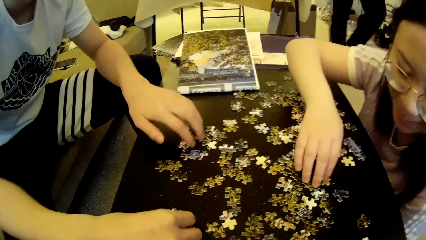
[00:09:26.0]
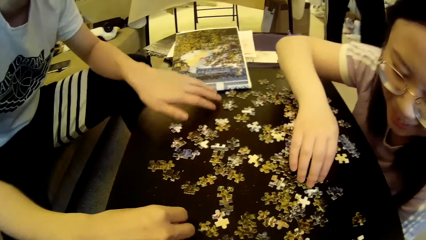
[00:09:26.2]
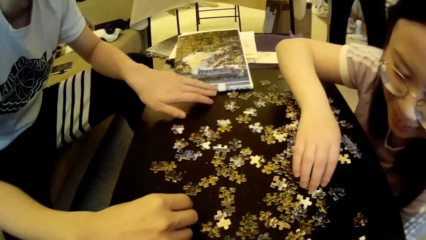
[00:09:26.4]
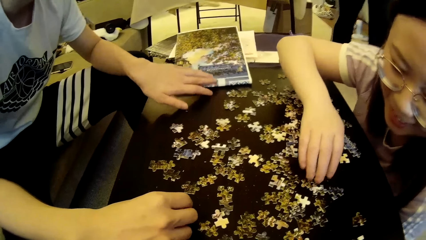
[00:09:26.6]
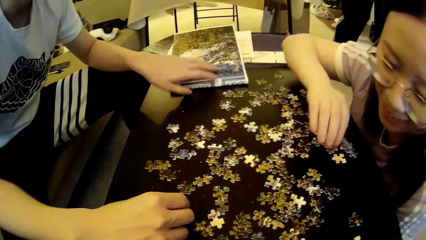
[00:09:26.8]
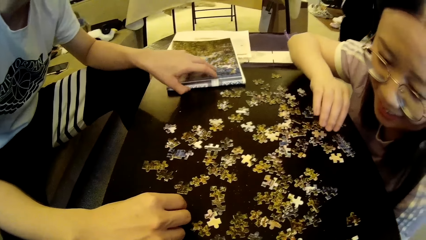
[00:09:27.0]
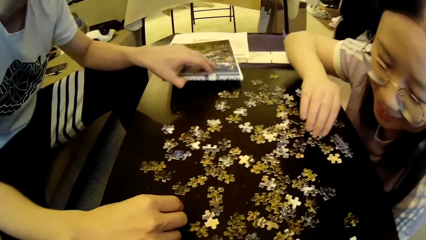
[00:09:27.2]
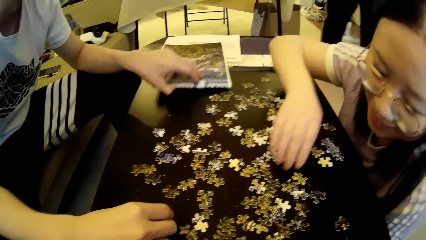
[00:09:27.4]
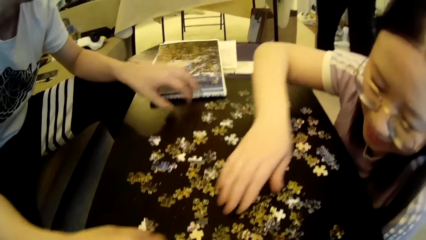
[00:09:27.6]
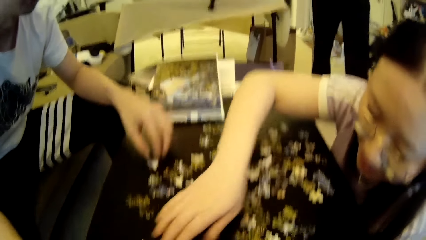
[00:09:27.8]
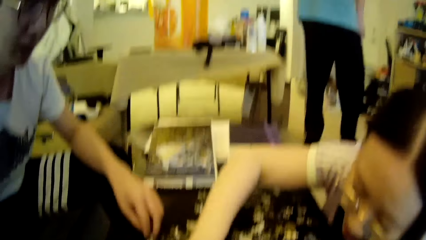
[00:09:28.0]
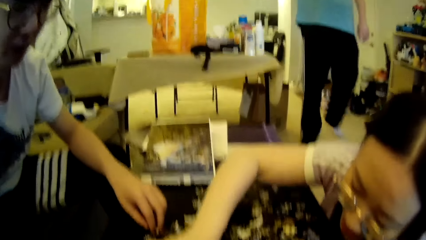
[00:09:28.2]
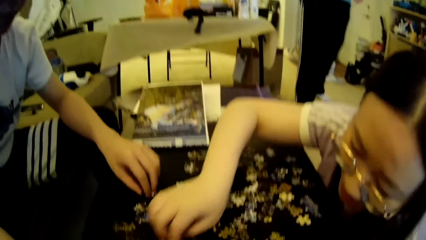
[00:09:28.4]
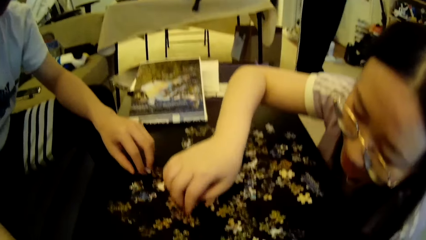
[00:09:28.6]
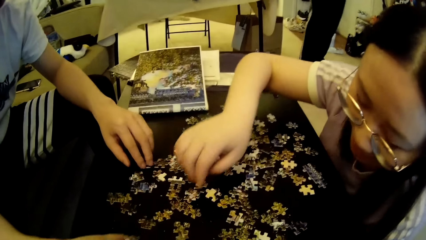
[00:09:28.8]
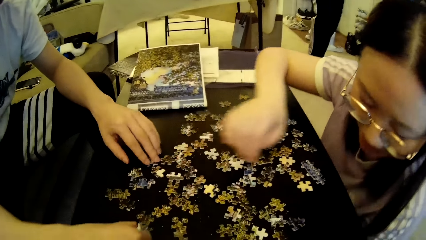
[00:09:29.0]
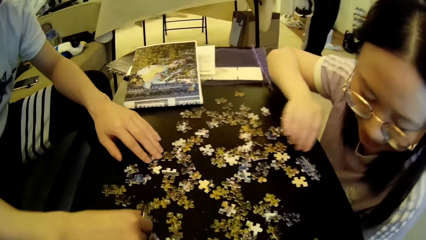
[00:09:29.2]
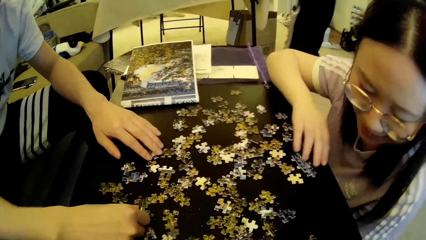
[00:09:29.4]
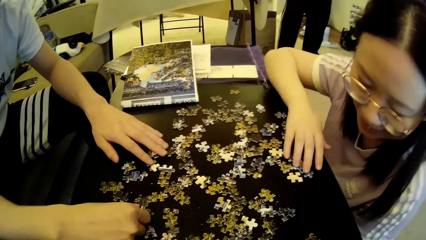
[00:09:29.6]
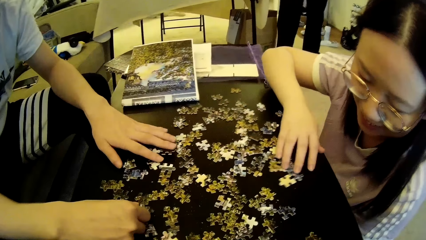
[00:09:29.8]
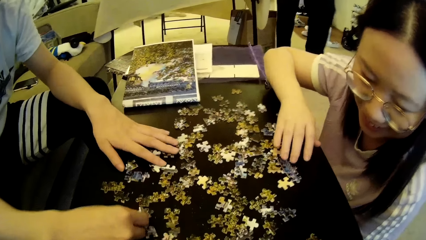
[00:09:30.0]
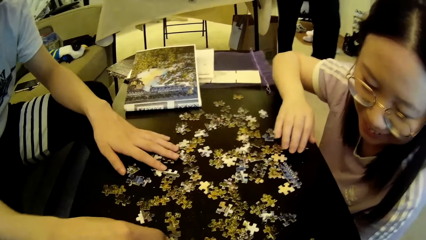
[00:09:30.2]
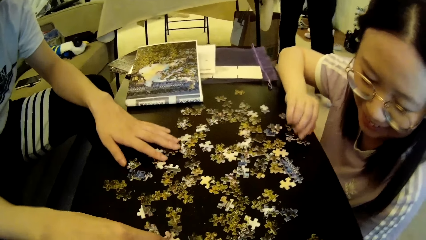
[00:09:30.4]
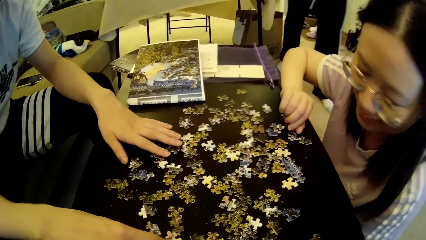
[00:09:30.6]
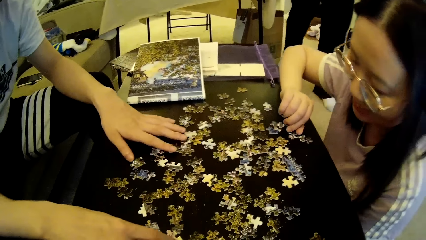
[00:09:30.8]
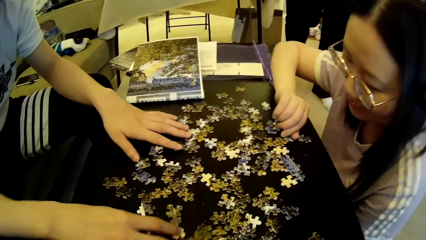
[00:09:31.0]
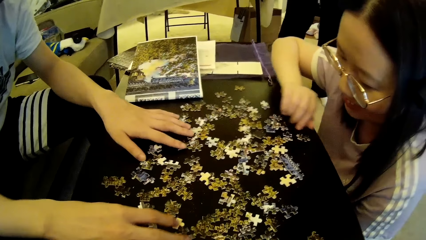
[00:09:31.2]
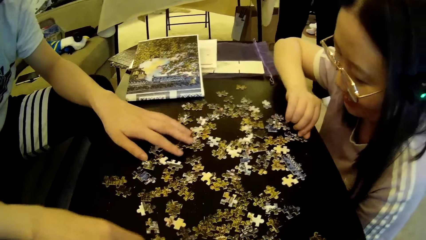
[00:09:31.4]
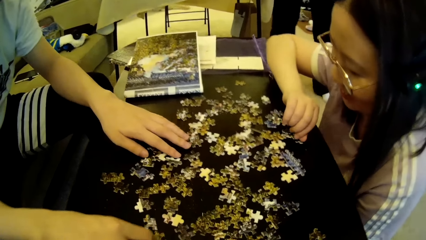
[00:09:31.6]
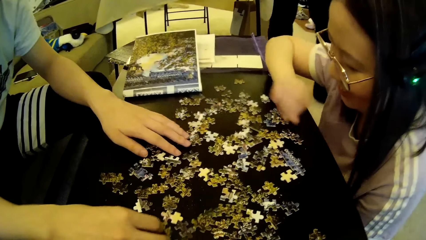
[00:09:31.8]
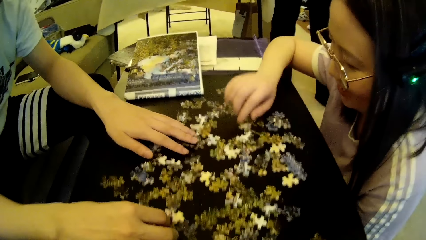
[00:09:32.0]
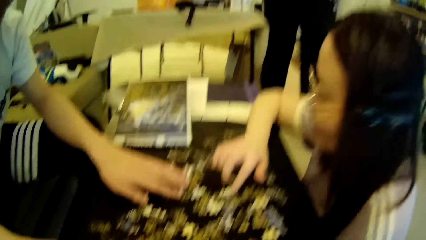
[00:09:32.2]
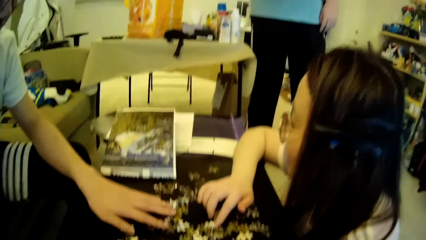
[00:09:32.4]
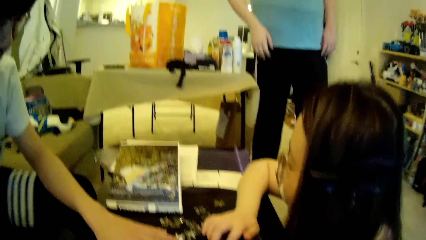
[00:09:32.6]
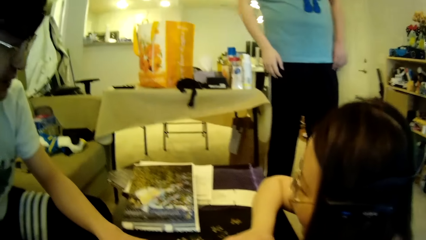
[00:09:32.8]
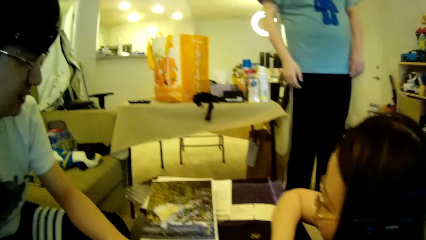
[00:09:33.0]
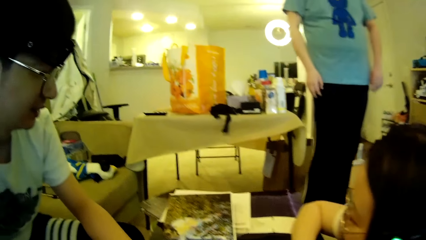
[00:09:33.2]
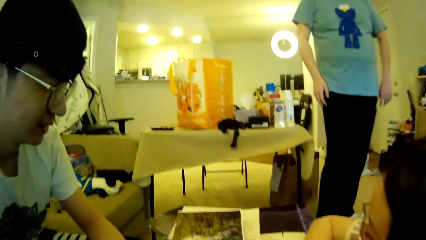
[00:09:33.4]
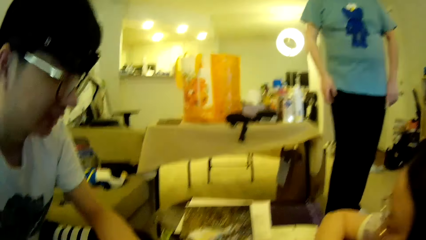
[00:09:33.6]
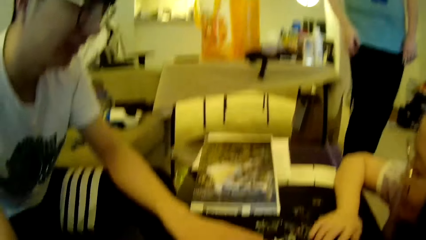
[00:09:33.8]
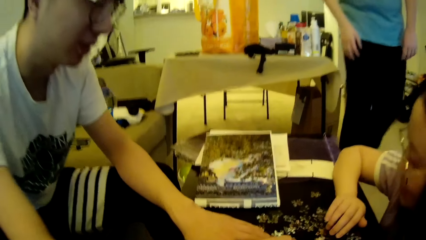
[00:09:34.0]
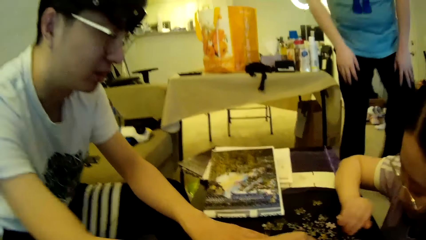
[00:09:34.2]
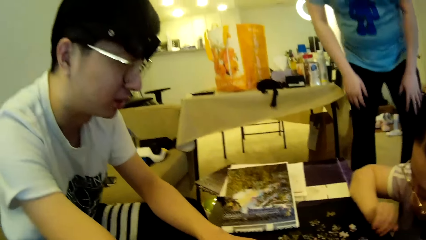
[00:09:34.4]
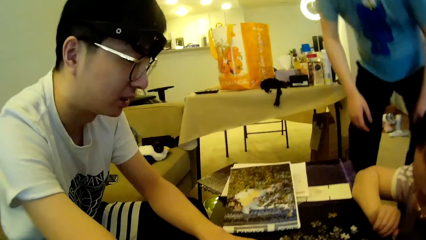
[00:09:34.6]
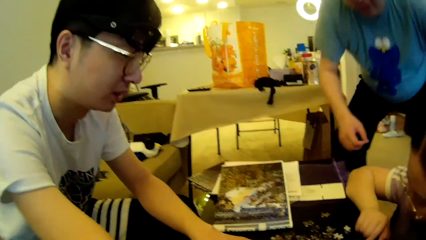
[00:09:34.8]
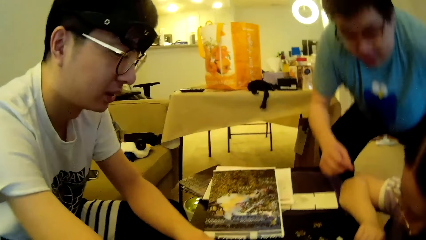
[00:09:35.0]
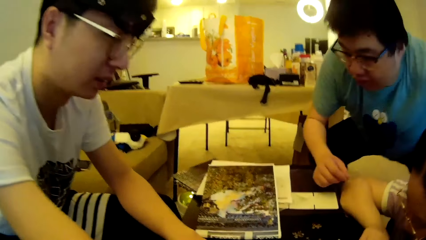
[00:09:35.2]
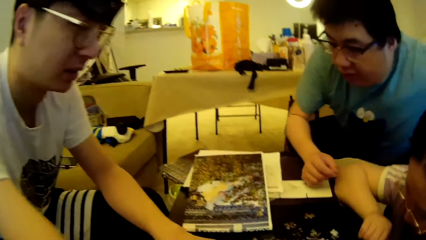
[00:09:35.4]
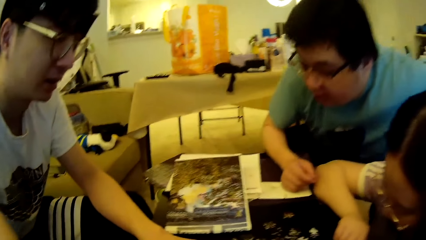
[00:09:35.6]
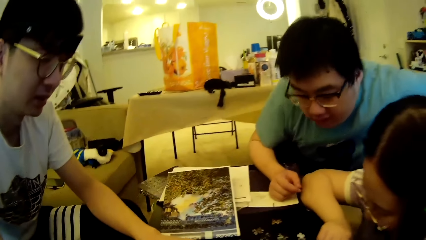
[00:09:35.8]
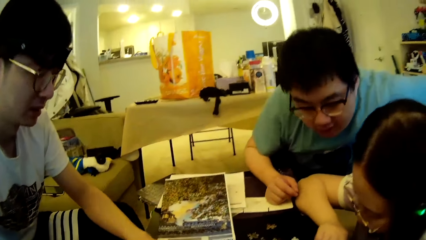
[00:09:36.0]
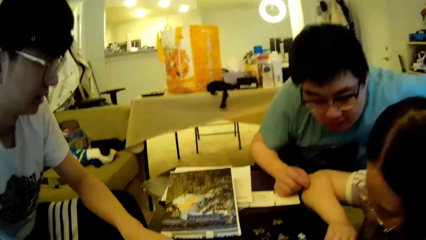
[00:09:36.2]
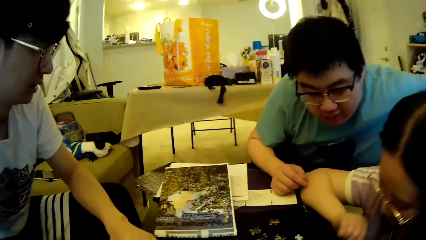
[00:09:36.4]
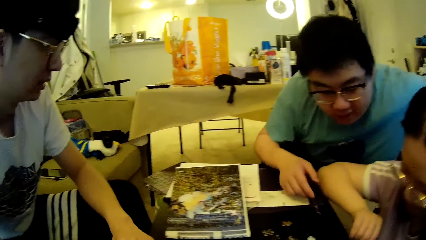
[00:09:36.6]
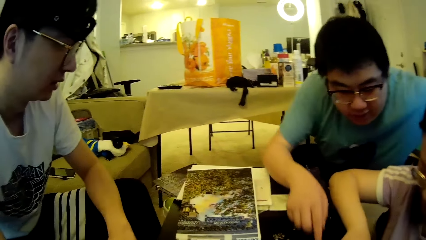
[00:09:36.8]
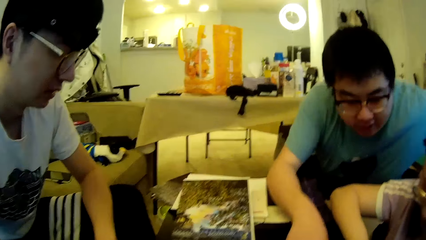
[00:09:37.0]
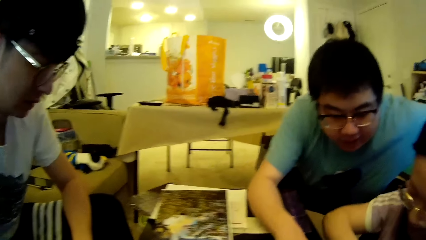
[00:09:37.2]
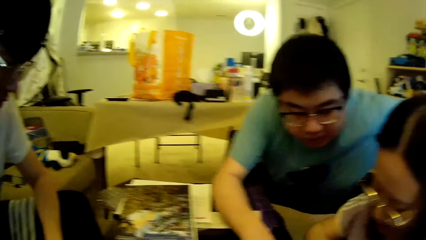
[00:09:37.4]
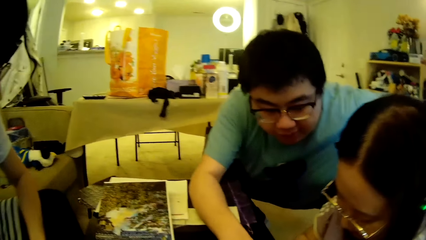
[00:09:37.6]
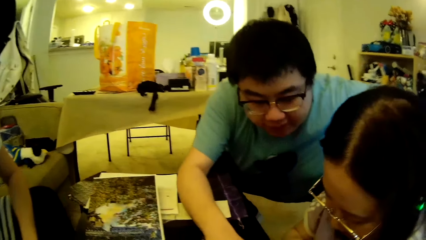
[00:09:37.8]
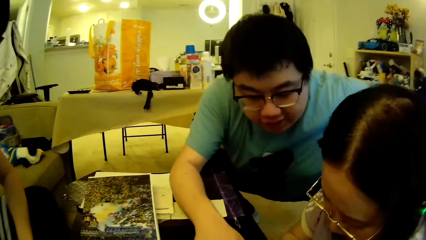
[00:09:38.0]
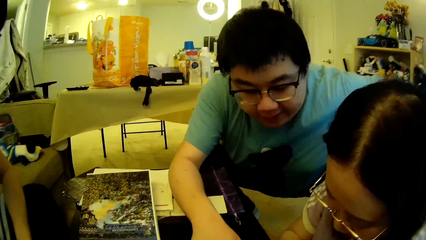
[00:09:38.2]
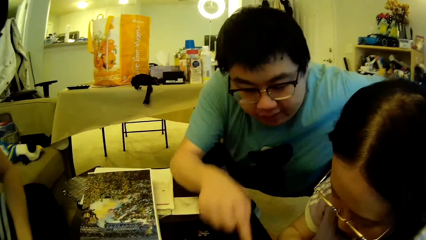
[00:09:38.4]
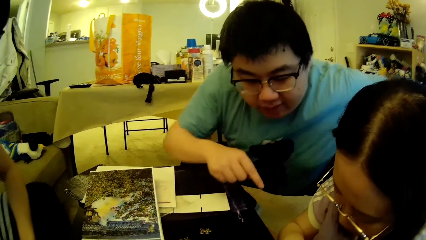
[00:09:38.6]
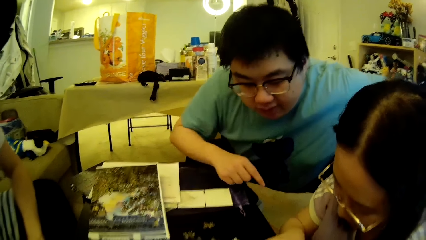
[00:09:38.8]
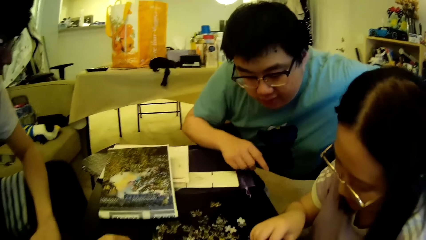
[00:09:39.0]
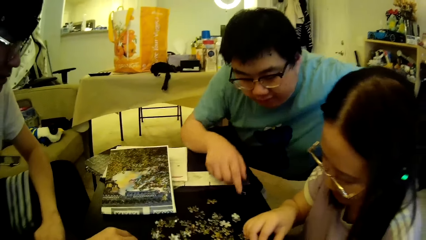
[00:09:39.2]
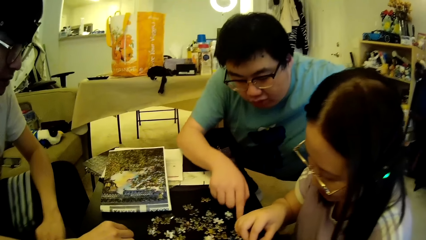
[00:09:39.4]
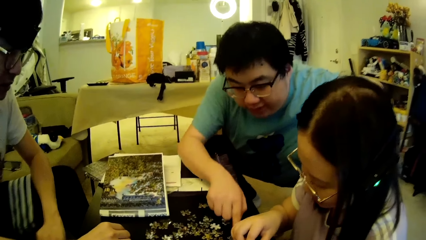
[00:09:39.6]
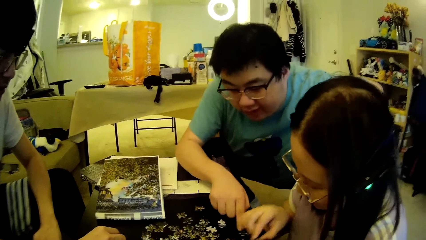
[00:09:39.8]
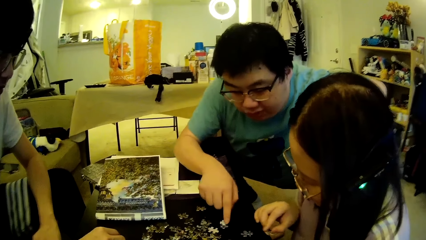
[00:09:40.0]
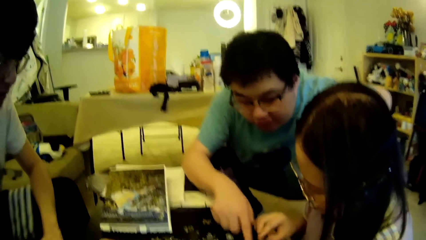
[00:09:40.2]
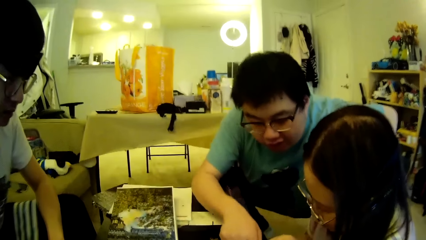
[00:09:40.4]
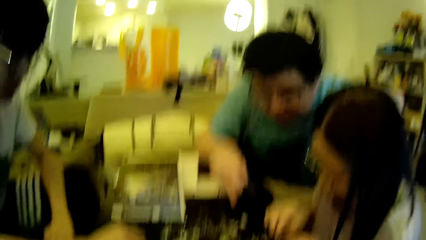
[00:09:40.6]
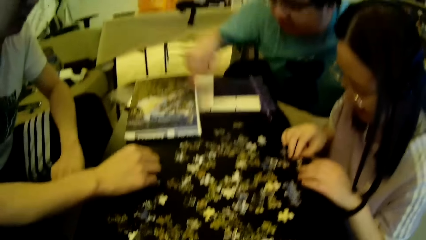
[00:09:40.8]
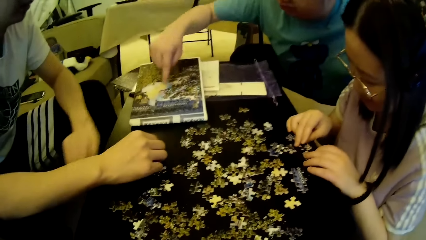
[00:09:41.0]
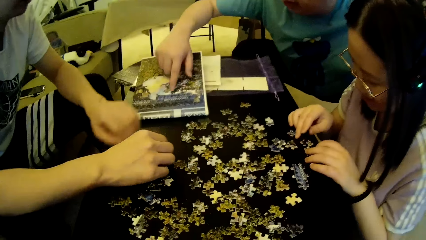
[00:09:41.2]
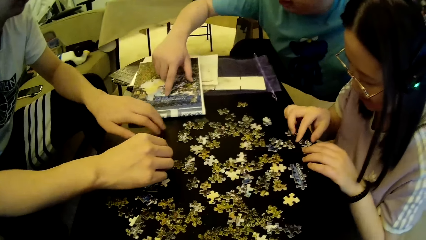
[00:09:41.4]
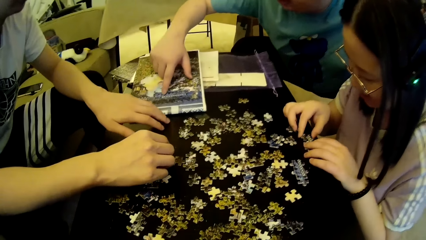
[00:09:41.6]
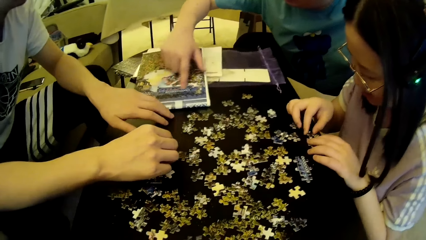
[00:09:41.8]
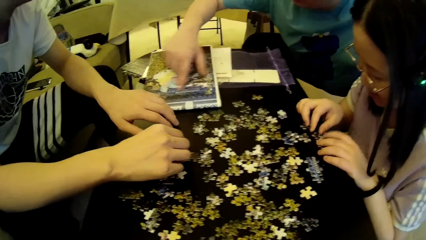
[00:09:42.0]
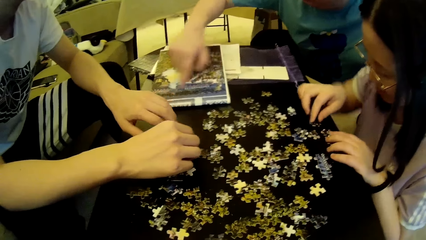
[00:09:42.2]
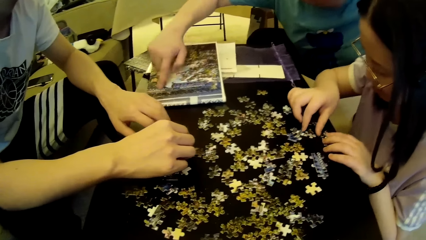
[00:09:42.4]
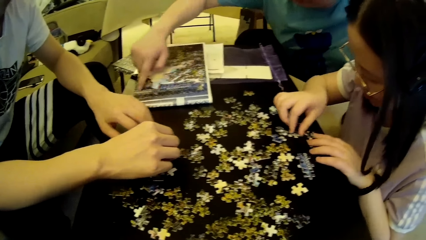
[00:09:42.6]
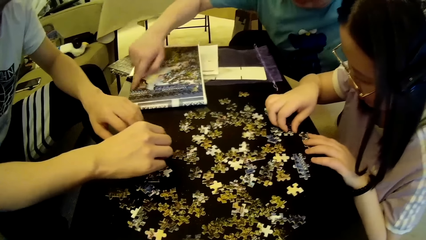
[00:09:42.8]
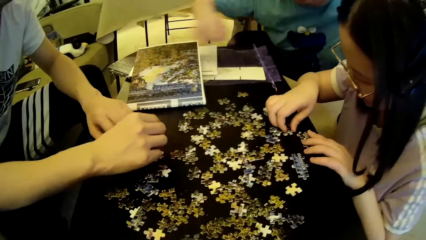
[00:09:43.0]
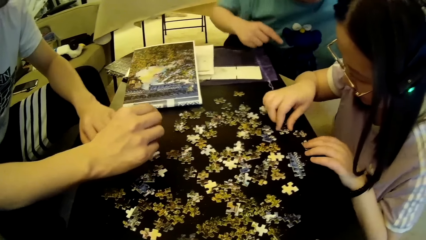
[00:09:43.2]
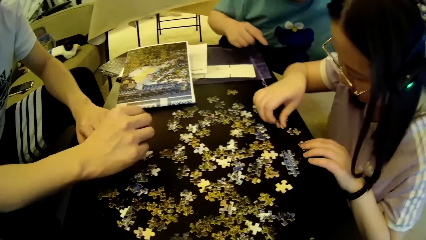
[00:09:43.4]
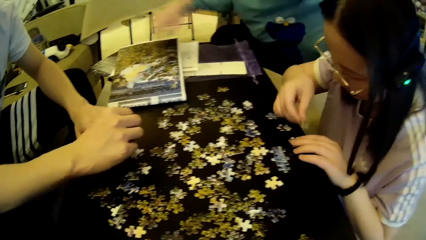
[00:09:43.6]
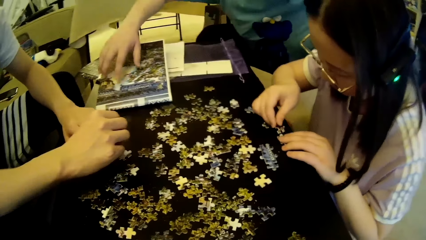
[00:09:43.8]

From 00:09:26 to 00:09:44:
A man touches the chart and adjusts the puzzle pattern on the table. A lady moves the model pieces. Another man moves the legs. The lady moves the model pieces. The first man adjusts puzzle pieces on the table and moves the model pieces. The other man moves the legs. The first man moves the model pieces. The other man steps forward and leans towards a woman. The other man squats, looks around, touches the model pieces, points towards the table and moves the model pieces. The lady moves the model pieces. The other man points towards a puzzle pattern and touches the chart. The first man looks at the model pieces. The woman picks a puzzle piece on the table.
